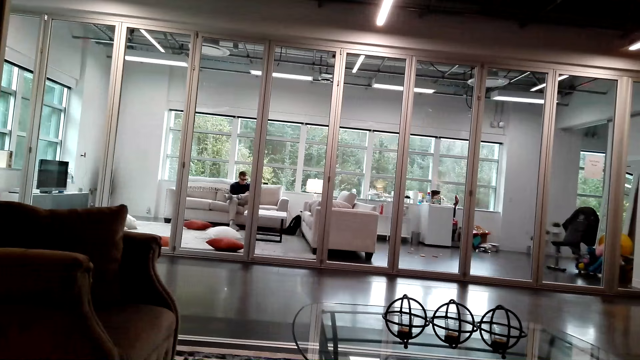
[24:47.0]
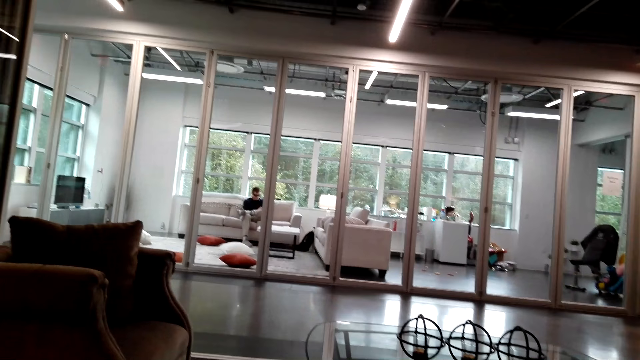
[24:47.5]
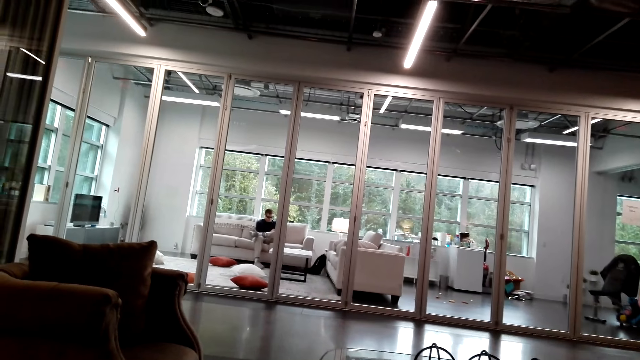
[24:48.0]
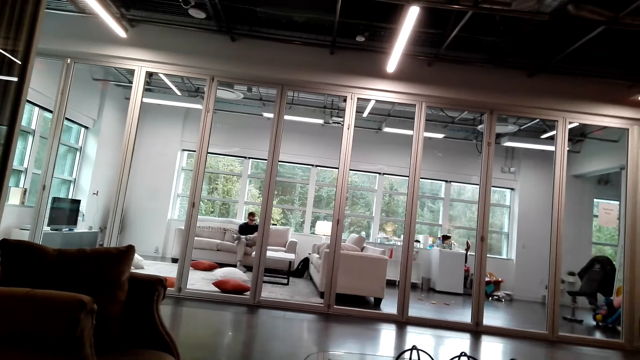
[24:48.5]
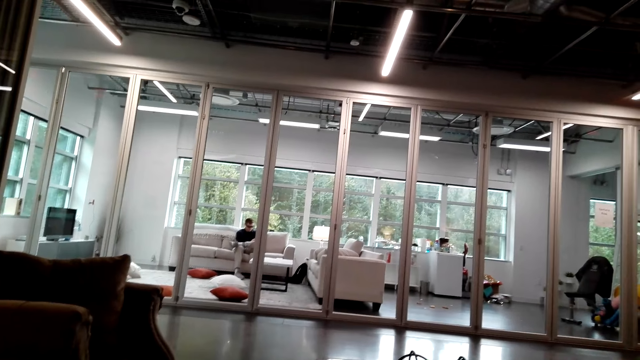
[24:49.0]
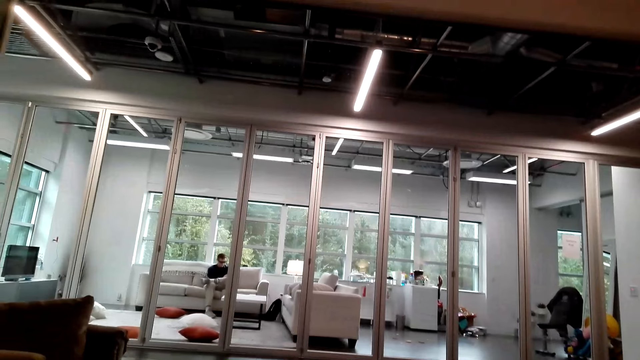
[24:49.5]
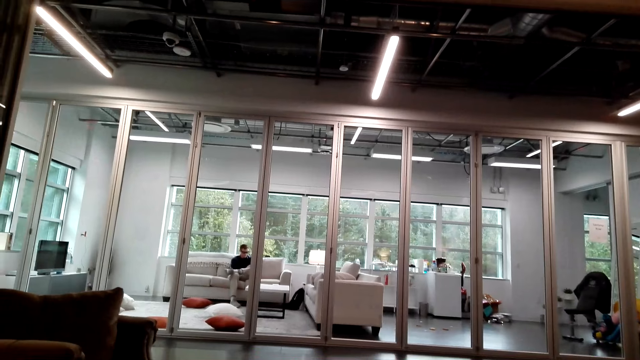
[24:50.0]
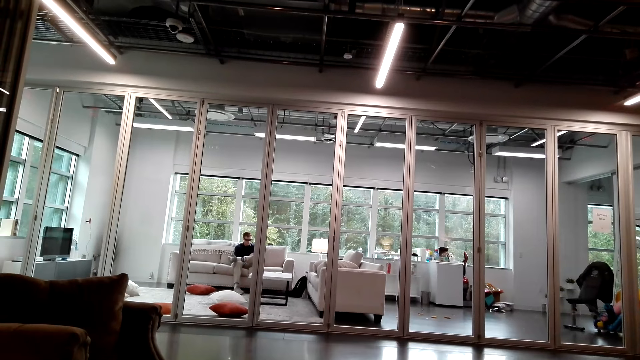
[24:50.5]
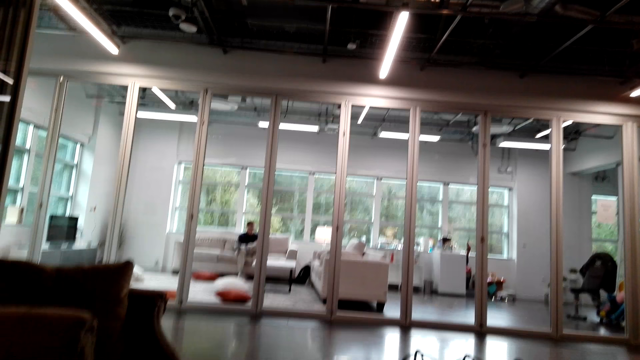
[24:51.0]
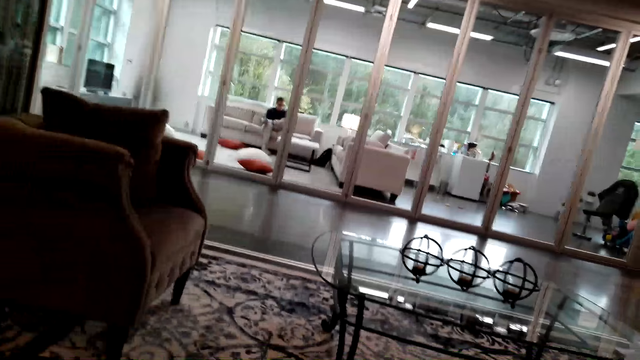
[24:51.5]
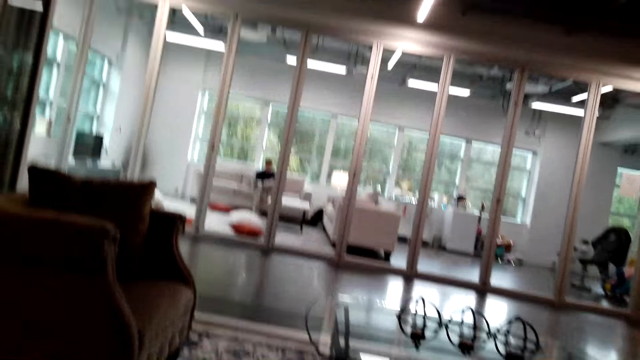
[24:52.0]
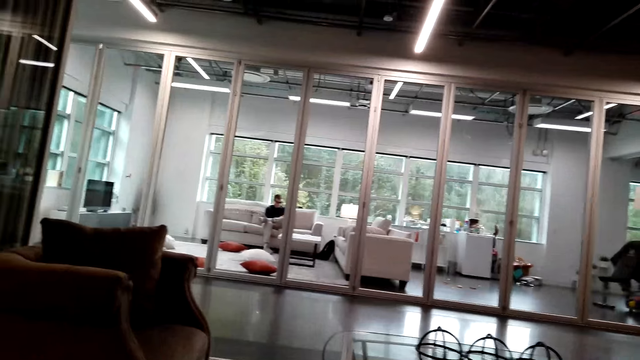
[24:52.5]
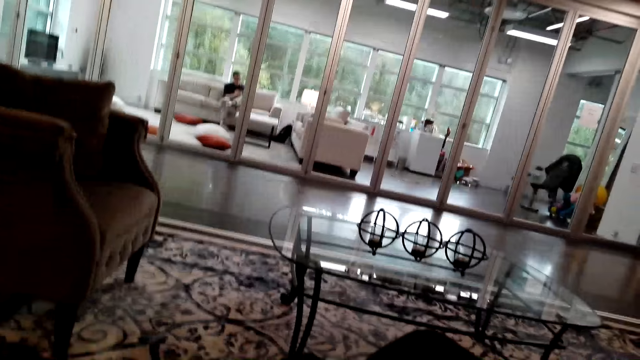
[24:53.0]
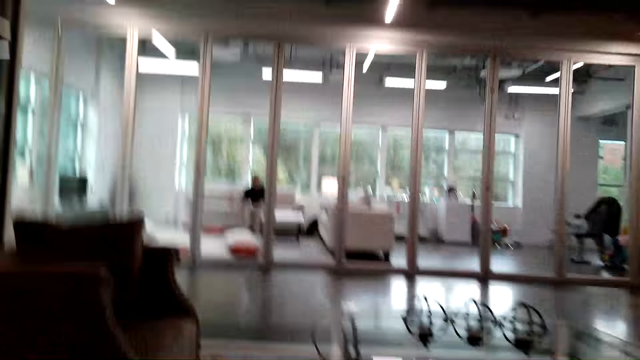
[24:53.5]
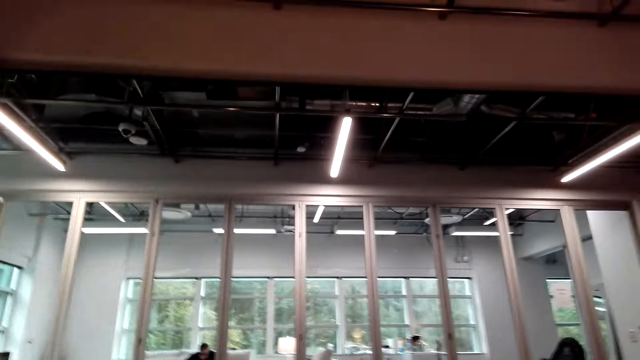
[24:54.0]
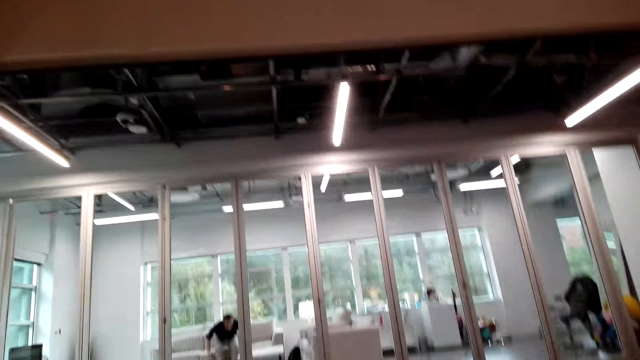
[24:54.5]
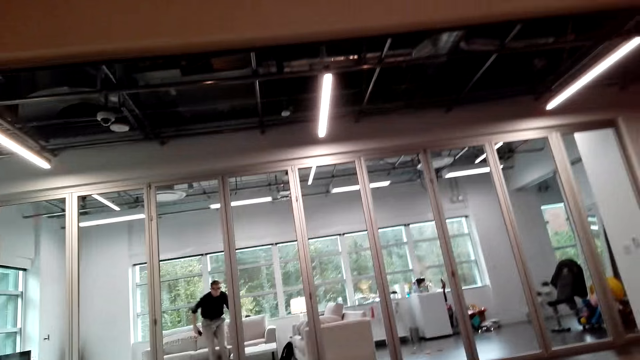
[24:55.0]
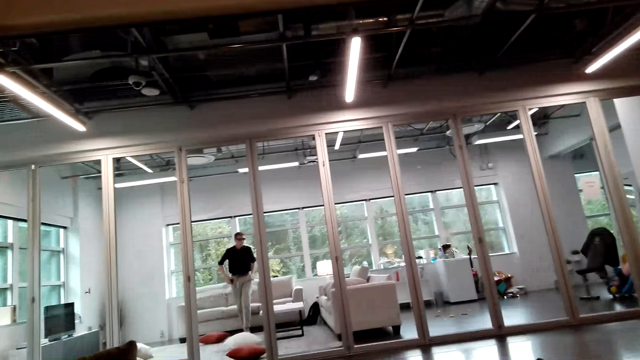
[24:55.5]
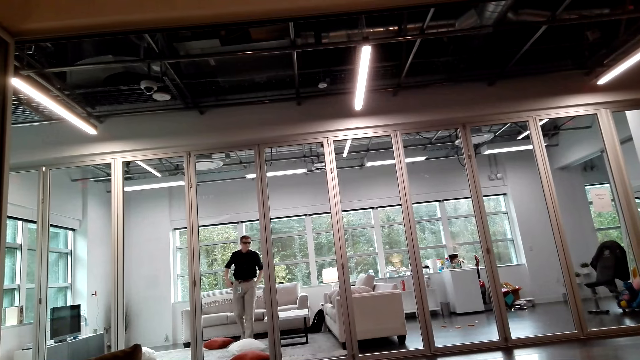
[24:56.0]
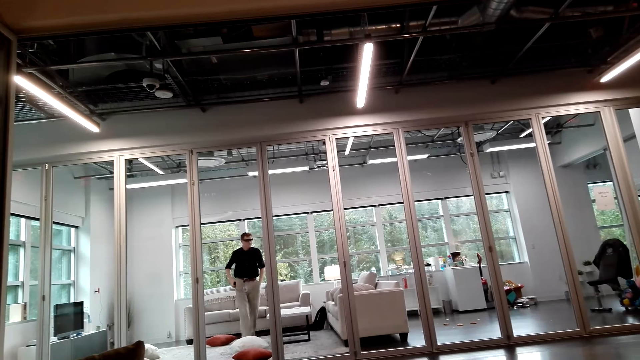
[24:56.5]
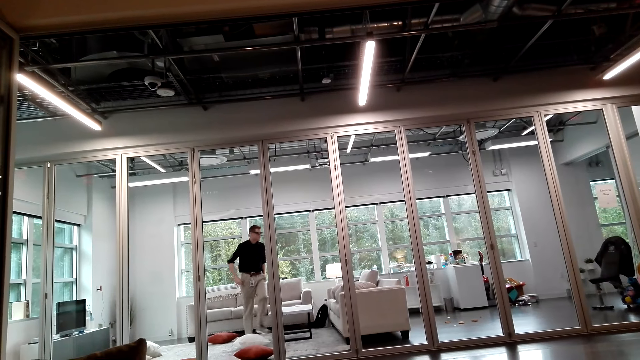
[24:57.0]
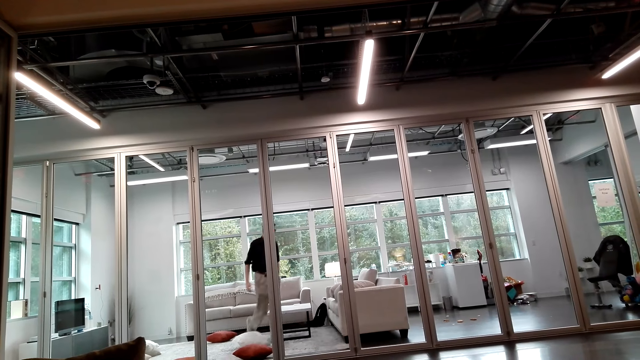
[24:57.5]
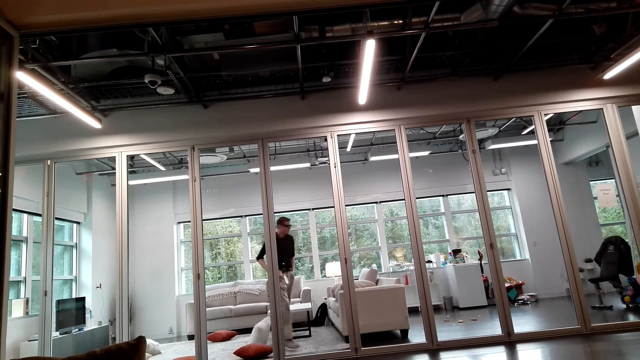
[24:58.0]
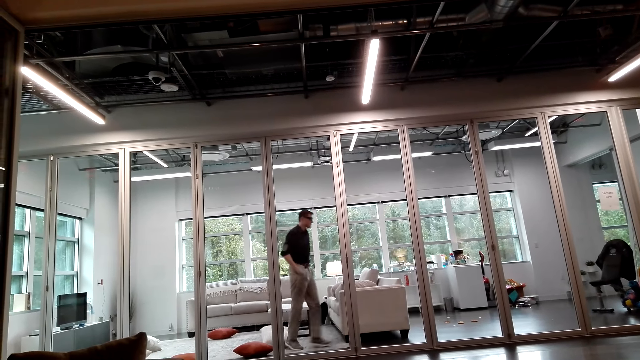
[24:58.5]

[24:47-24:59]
A person talks with the camera wearer. The person talks with the camera wearer again. The camera wearer talks with the person through the phone. The person talks with the camera wearer.

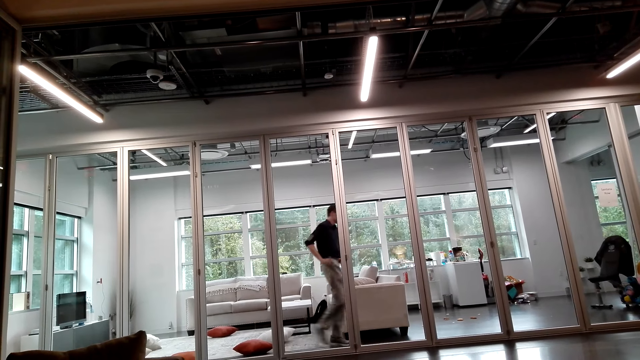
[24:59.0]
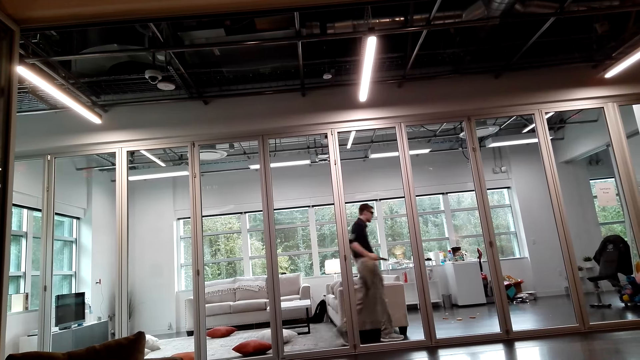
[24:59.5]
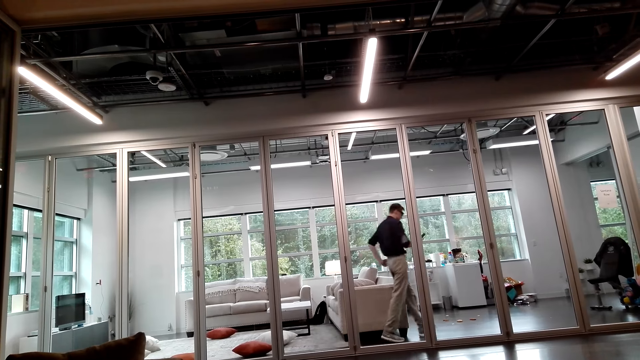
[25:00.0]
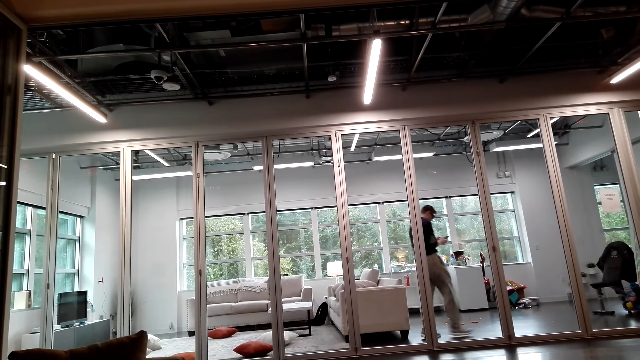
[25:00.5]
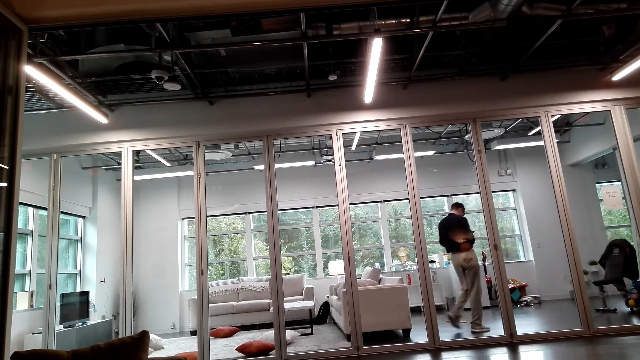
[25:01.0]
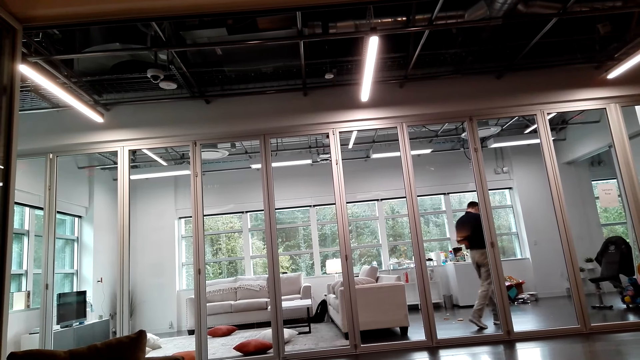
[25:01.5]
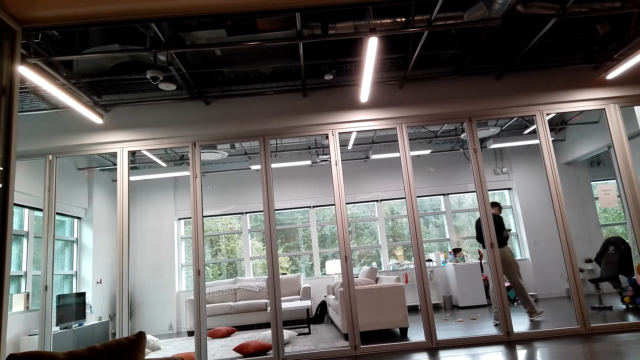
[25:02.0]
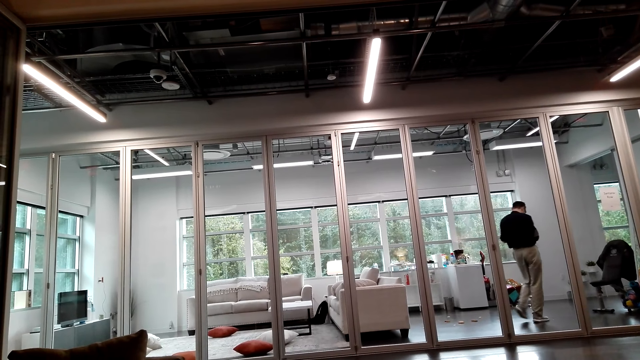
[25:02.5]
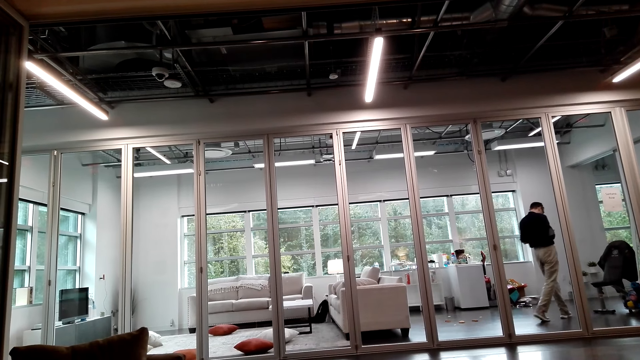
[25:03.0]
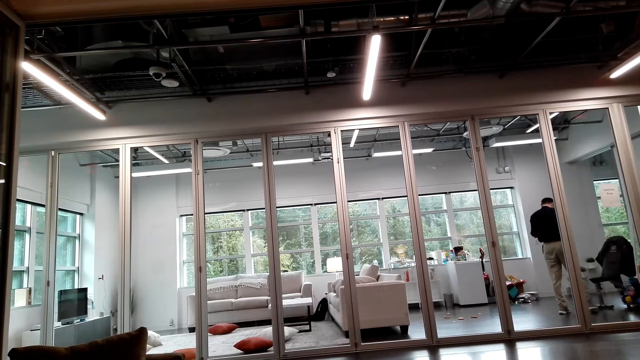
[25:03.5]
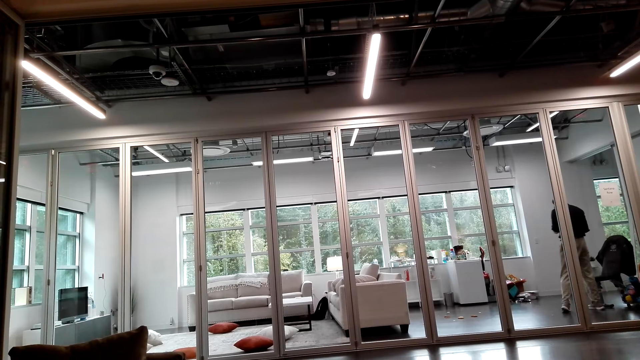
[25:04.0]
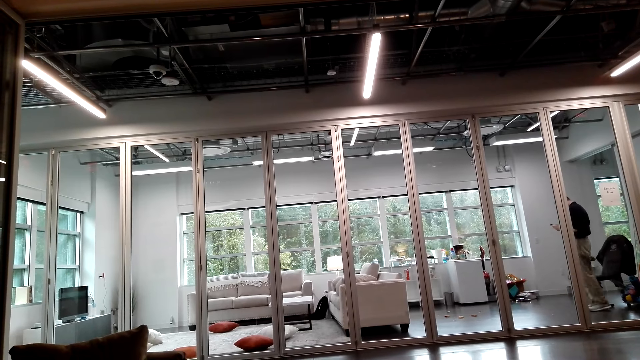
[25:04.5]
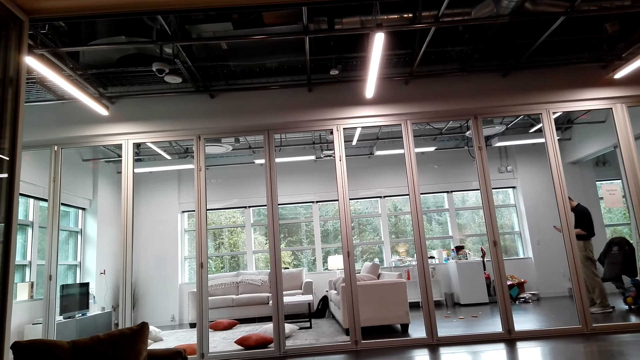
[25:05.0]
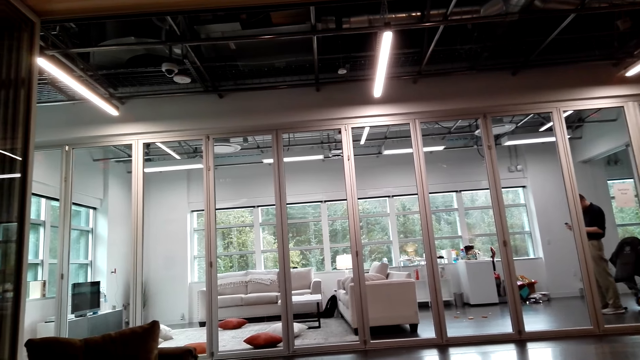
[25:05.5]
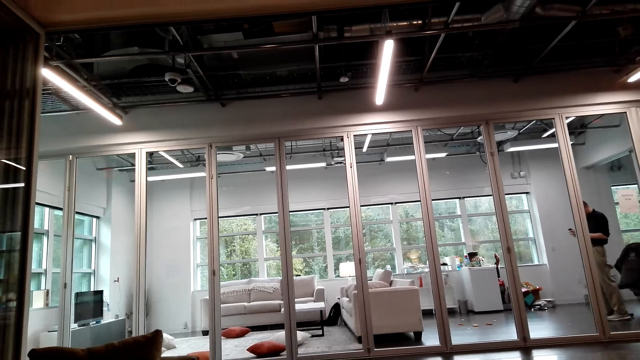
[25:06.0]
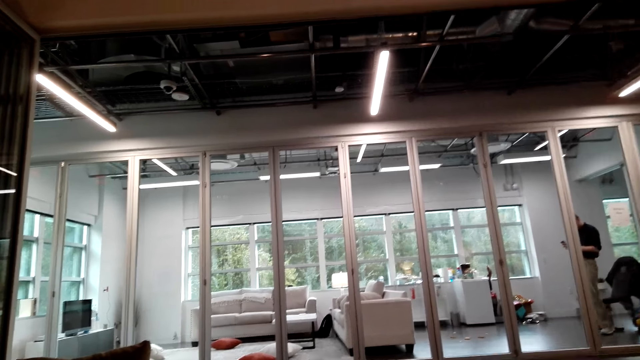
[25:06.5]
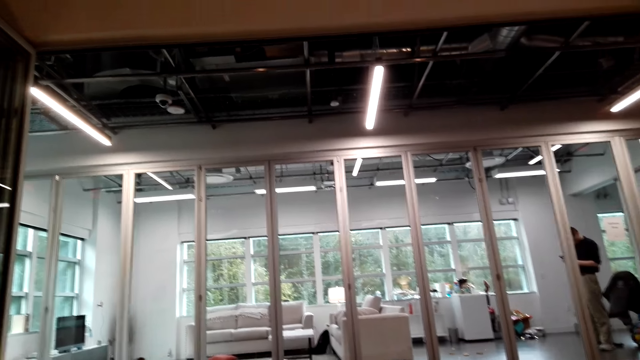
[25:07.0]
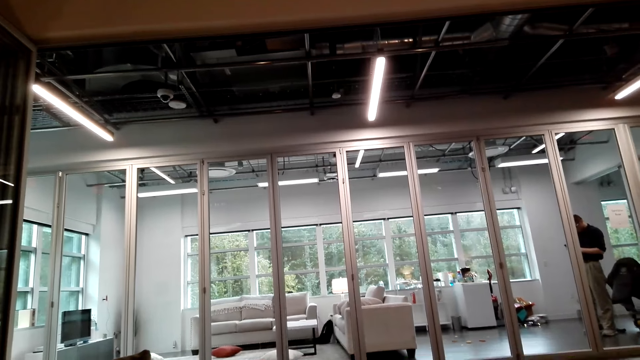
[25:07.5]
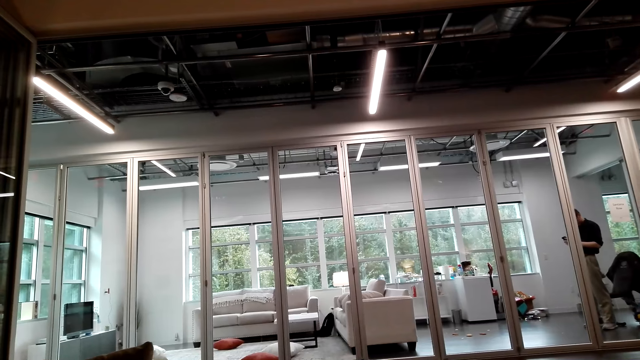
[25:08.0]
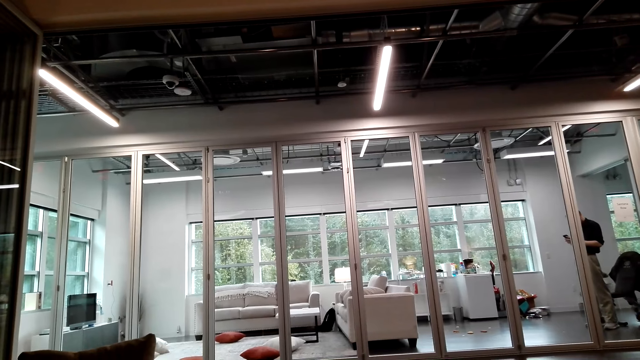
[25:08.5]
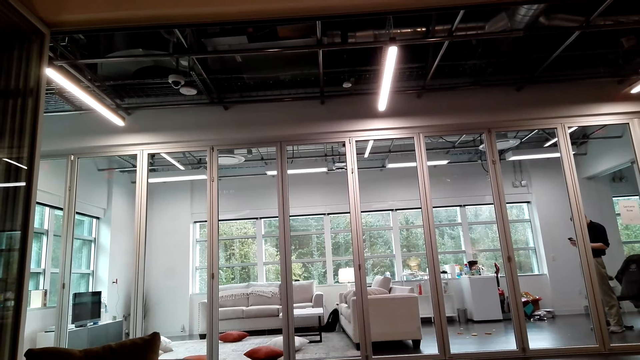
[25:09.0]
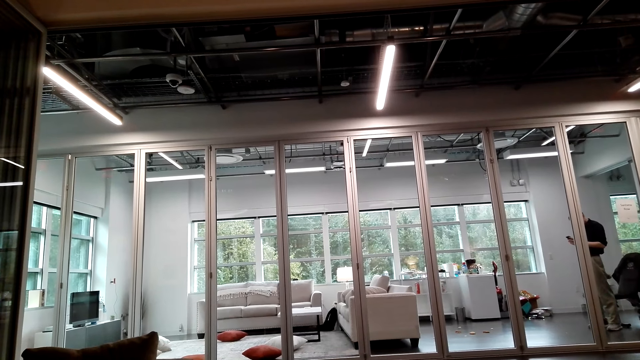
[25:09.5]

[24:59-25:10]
The camera wearer talks with a person through the phone.
